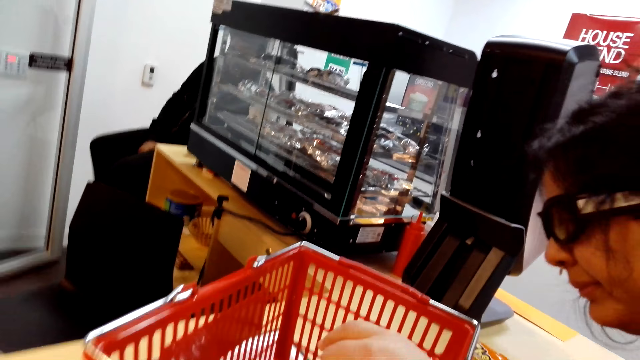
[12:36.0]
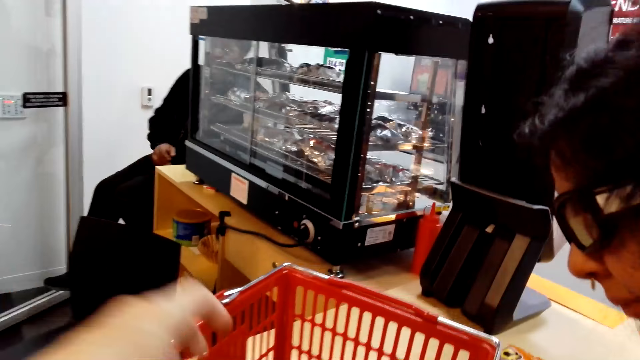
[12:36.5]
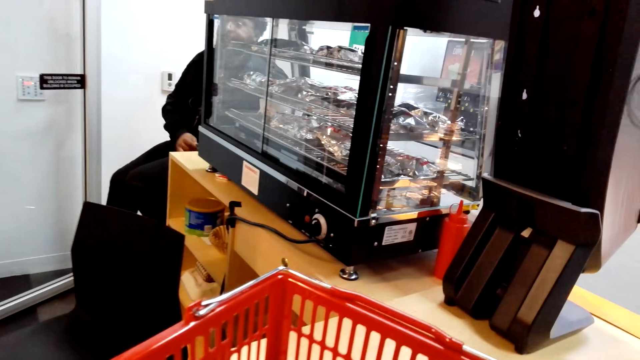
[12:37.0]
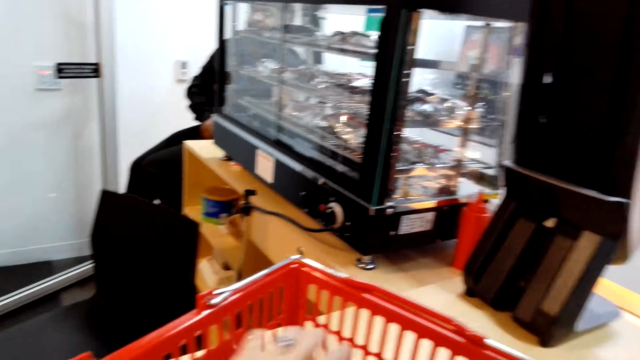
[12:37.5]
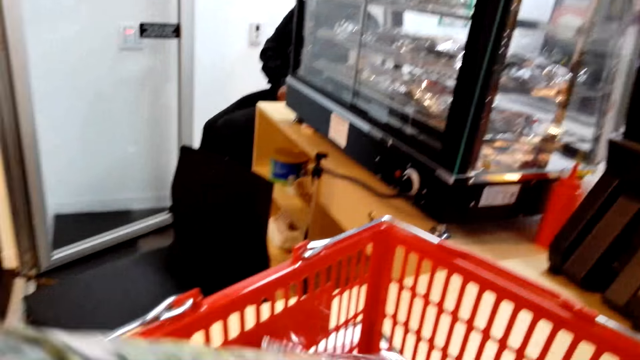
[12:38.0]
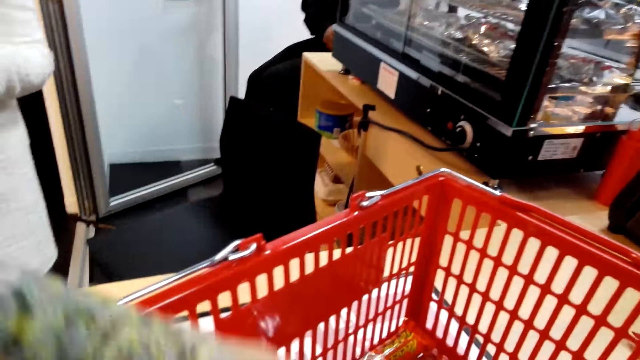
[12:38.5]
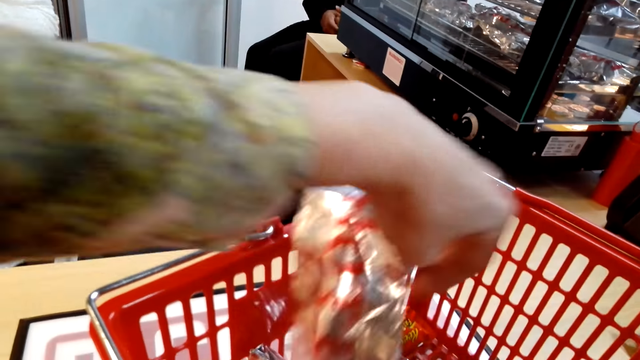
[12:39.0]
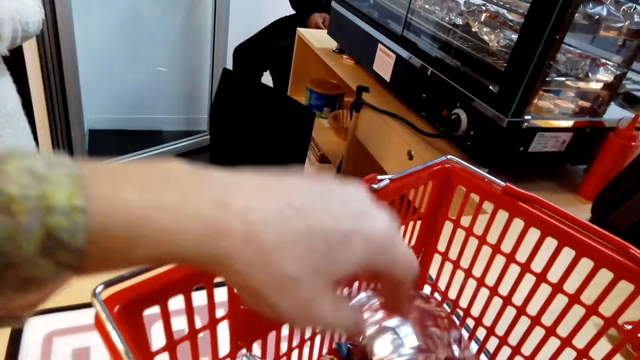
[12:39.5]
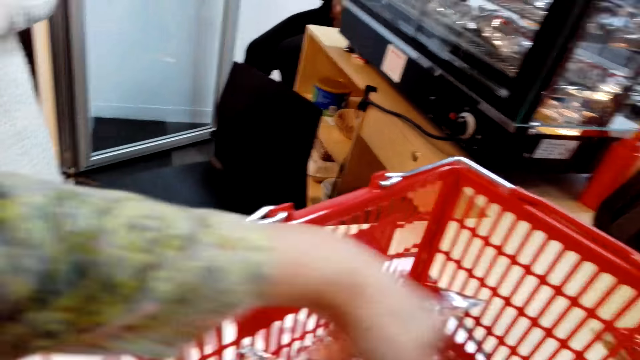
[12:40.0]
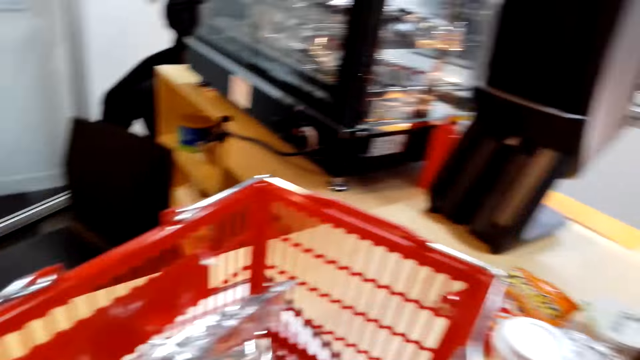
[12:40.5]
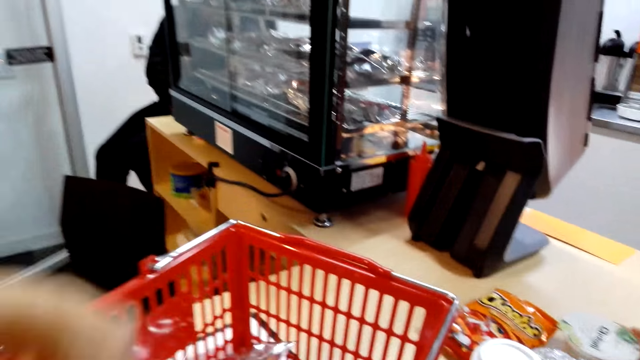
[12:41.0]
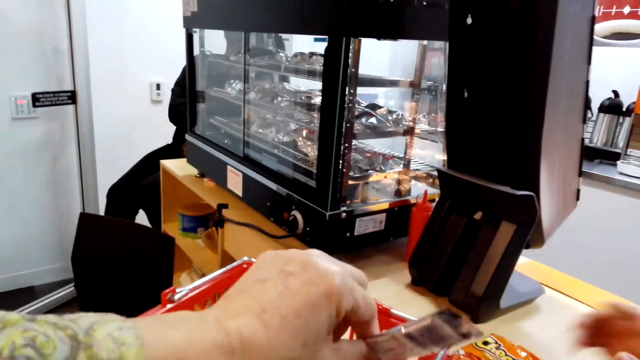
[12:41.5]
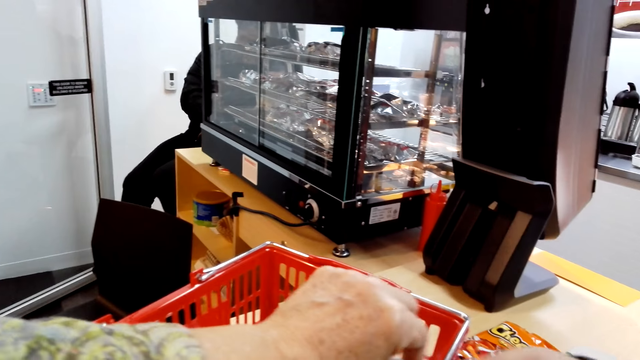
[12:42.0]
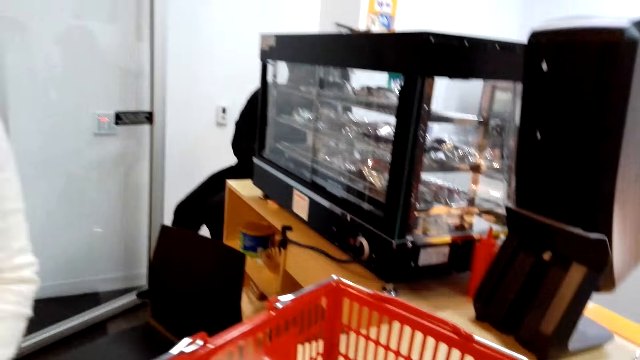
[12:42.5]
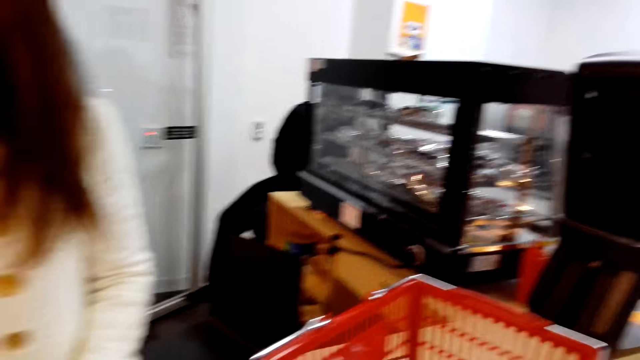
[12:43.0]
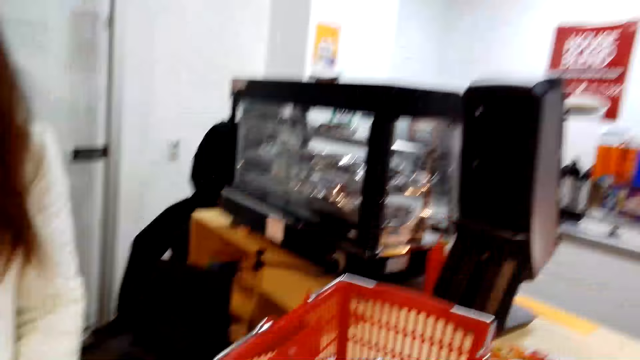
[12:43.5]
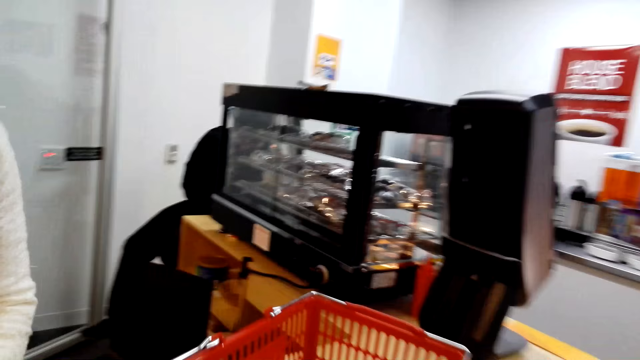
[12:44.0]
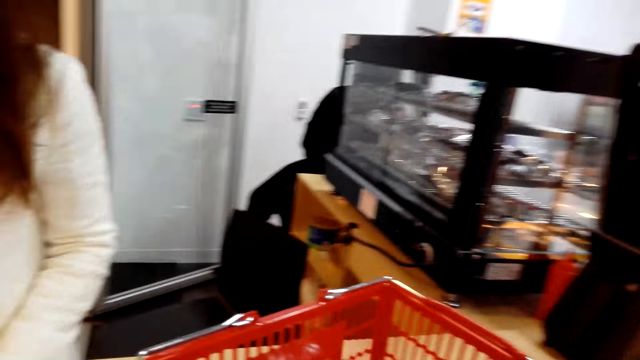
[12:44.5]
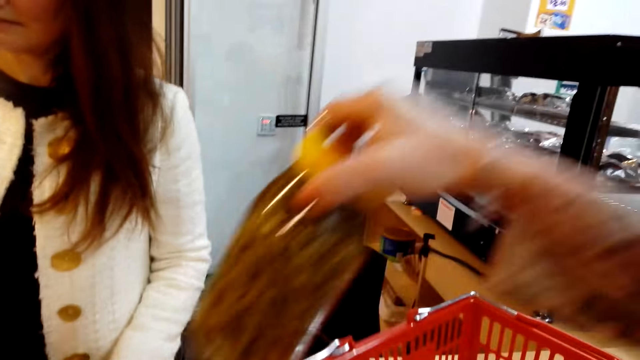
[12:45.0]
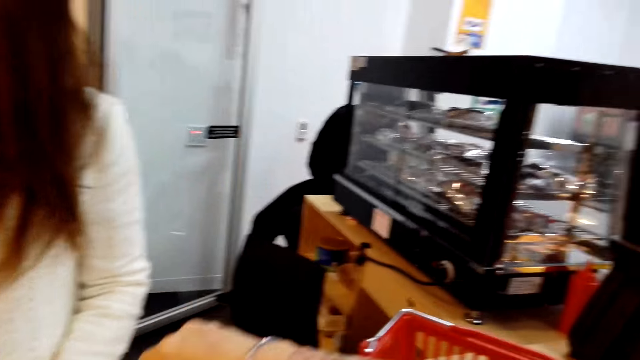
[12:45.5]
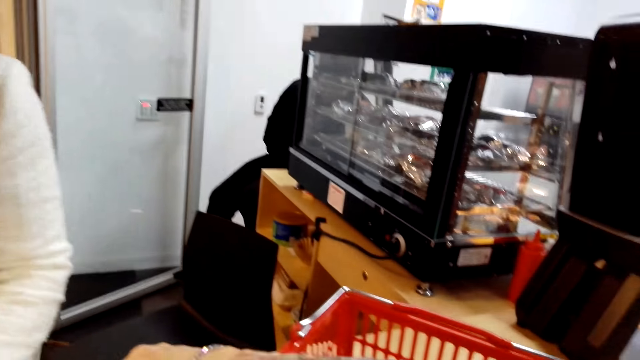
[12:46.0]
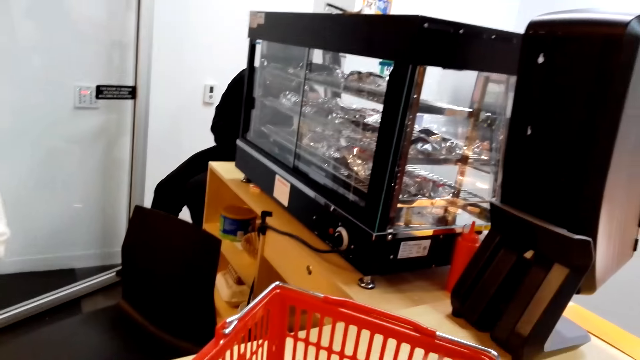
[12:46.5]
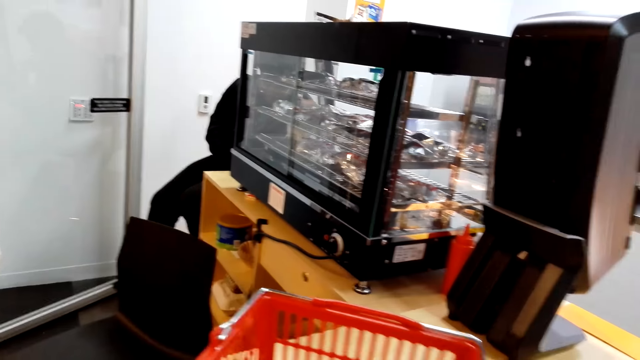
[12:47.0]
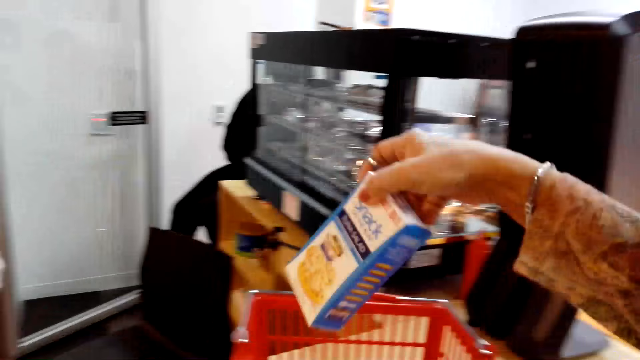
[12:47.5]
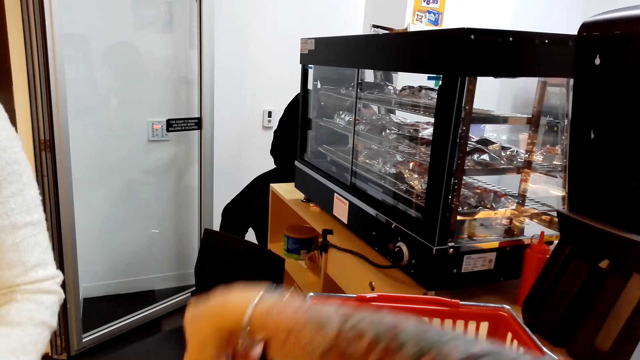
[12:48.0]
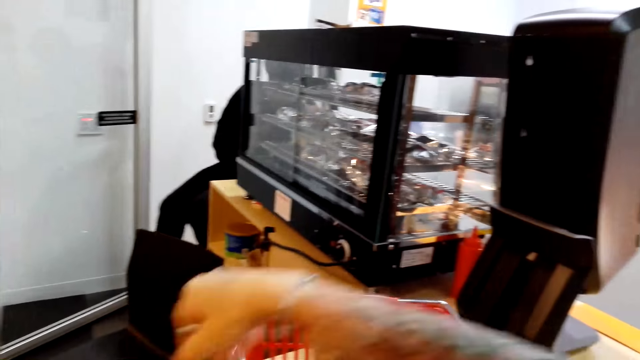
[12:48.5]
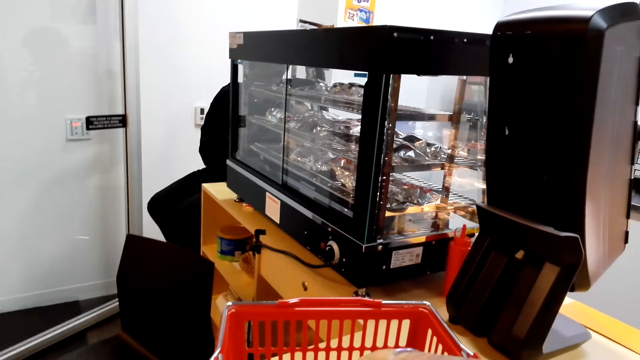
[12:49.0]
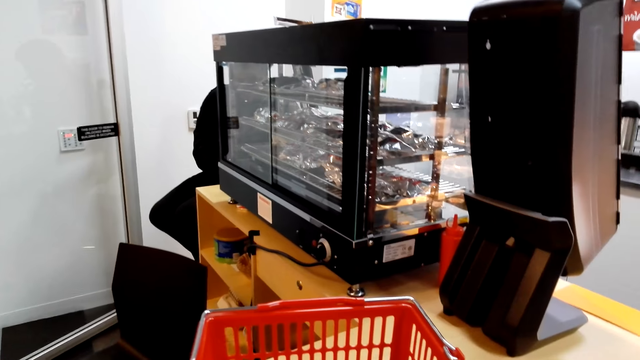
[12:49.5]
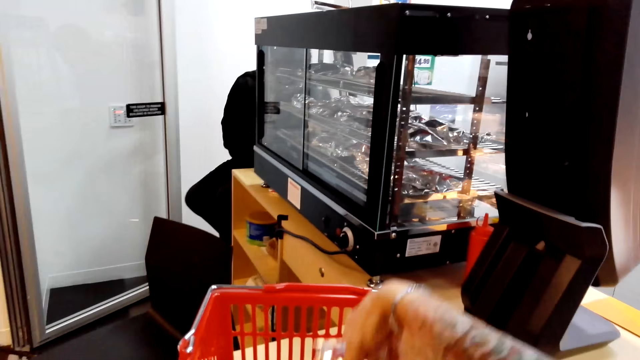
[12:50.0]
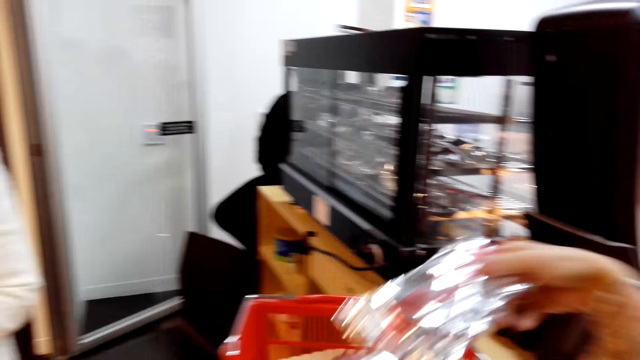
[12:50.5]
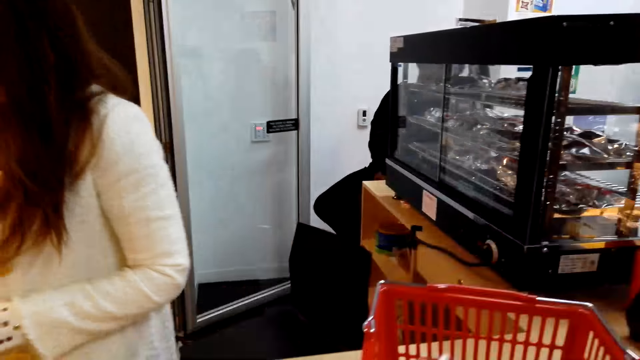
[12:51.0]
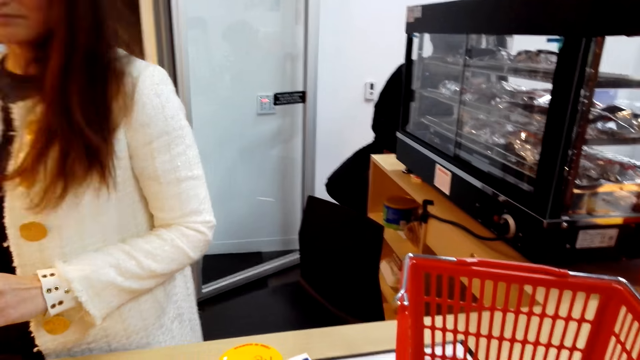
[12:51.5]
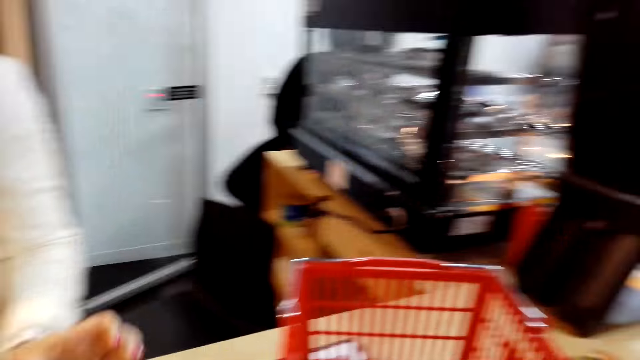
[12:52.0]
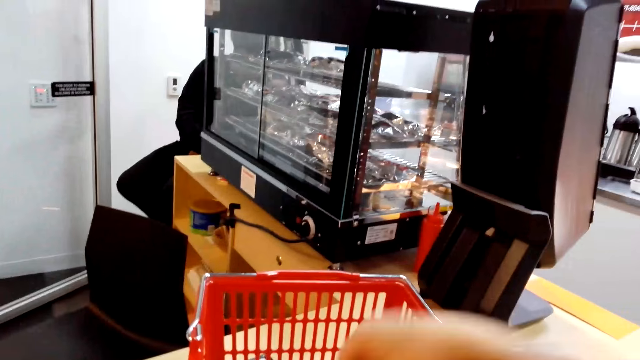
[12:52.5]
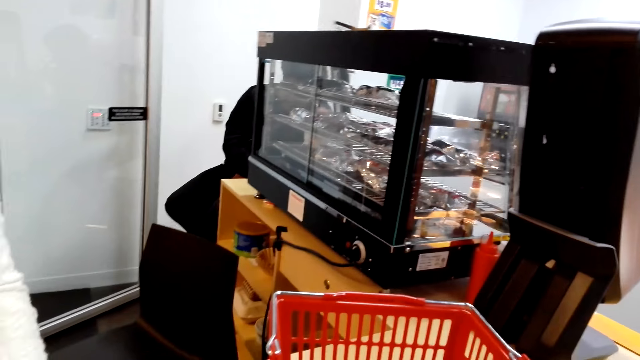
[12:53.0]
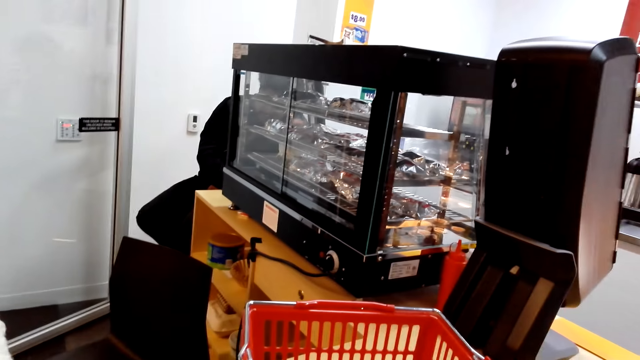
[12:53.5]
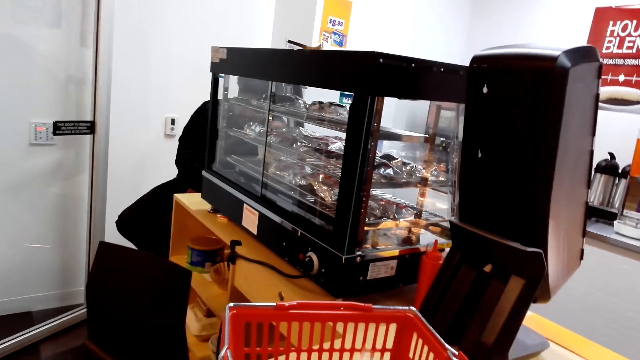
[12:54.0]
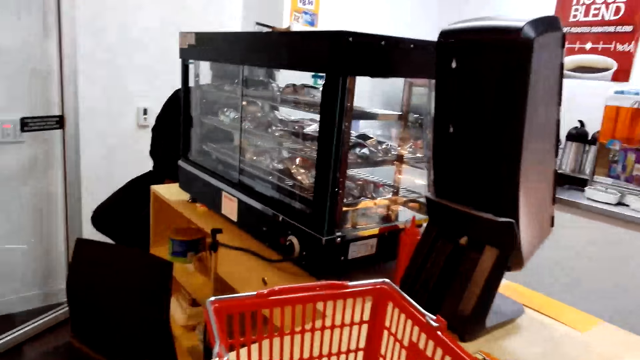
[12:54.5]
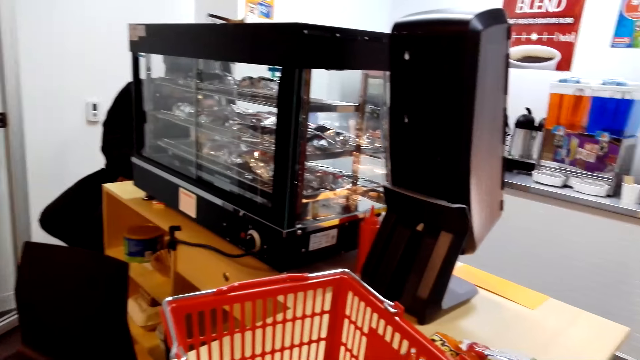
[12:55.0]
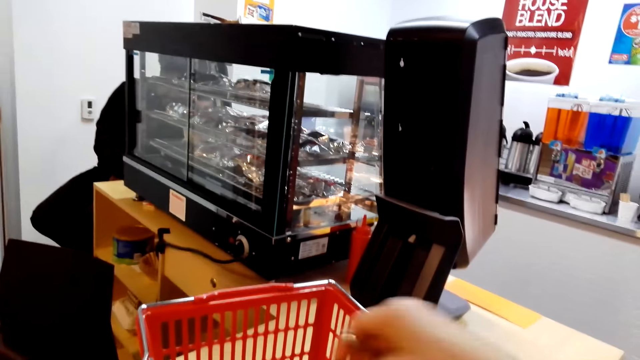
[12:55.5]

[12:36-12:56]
The camera wearer touches the items in the cart. A person prices the items using the pricing machine. The camera wearer removes items from the shopping cart. Another person puts the items on the counter. The first person prices the items using the pricing machine.
